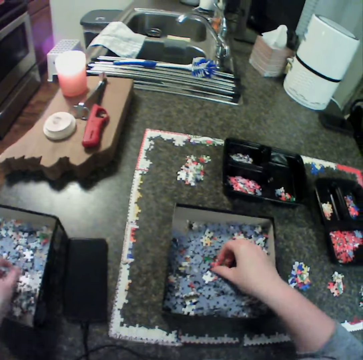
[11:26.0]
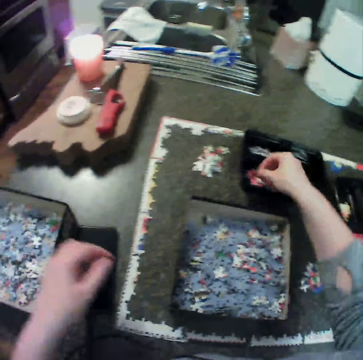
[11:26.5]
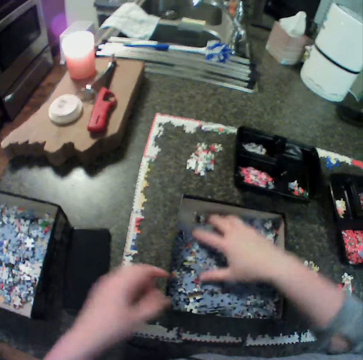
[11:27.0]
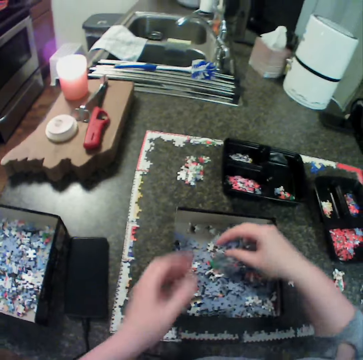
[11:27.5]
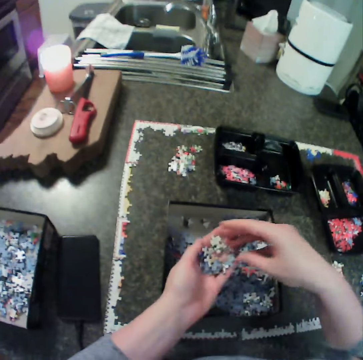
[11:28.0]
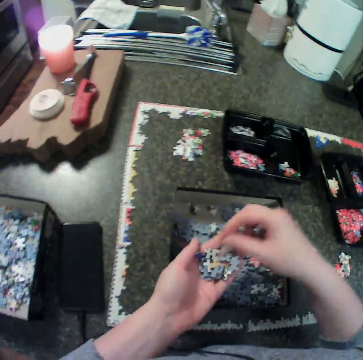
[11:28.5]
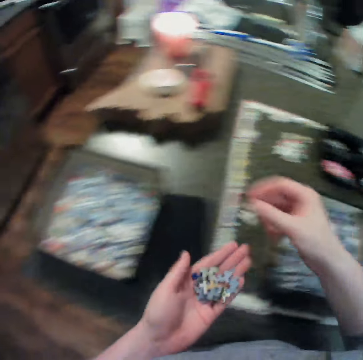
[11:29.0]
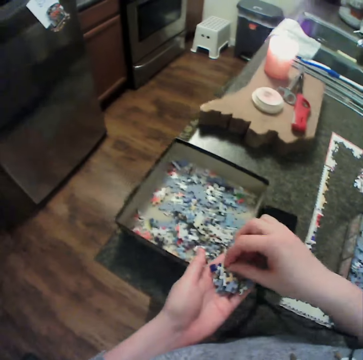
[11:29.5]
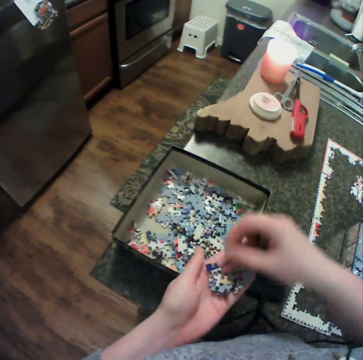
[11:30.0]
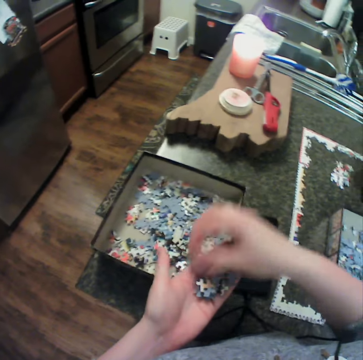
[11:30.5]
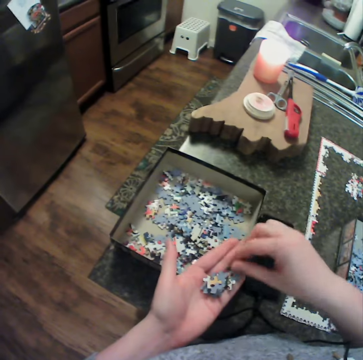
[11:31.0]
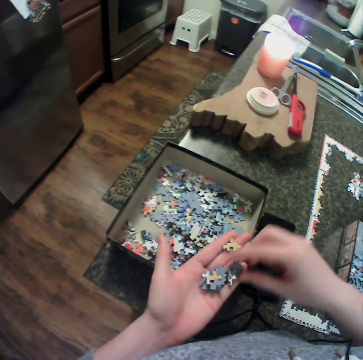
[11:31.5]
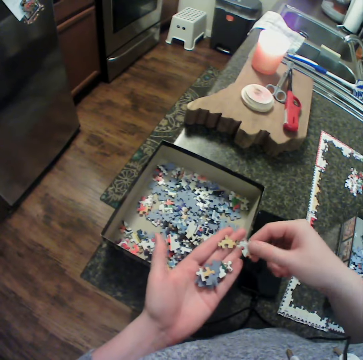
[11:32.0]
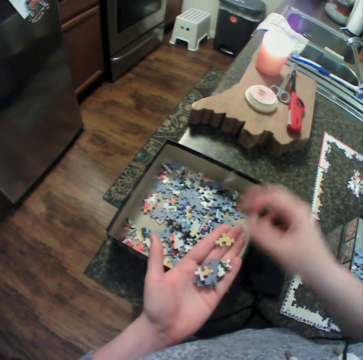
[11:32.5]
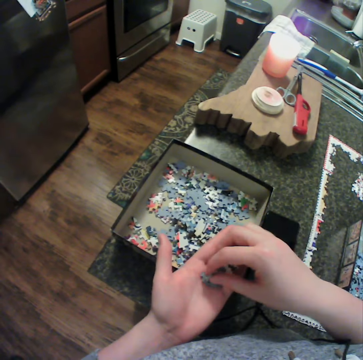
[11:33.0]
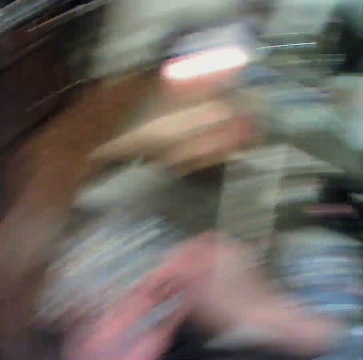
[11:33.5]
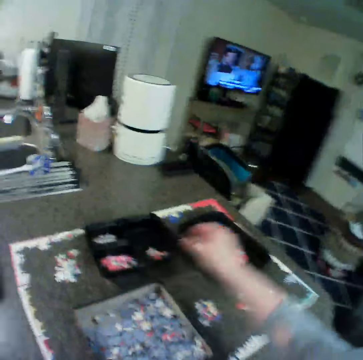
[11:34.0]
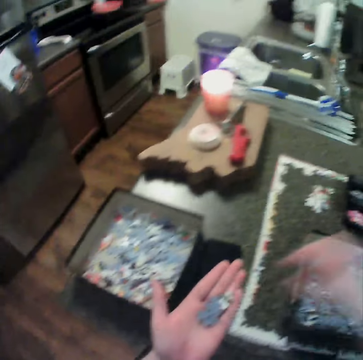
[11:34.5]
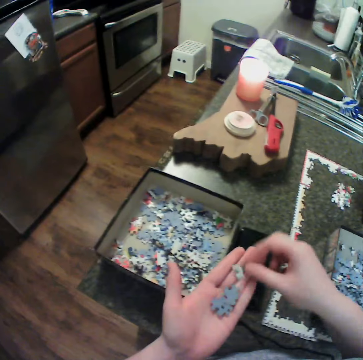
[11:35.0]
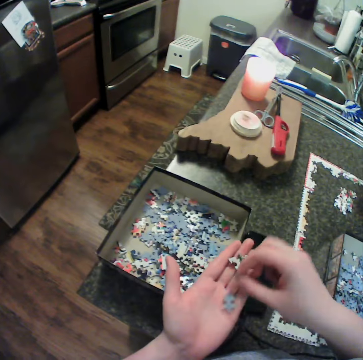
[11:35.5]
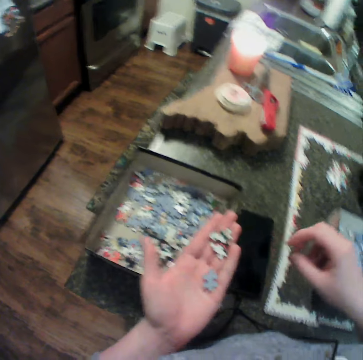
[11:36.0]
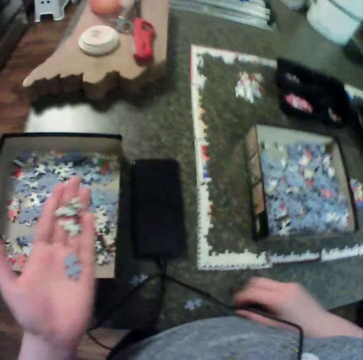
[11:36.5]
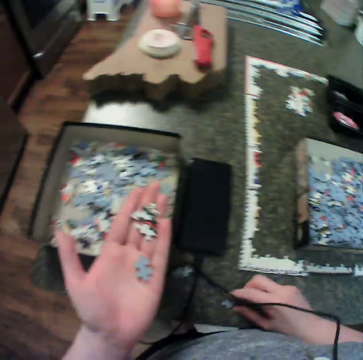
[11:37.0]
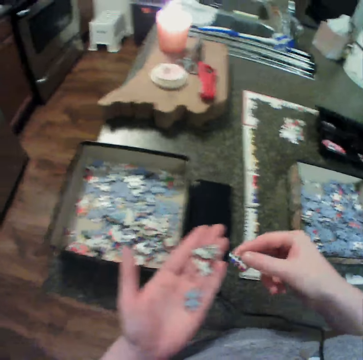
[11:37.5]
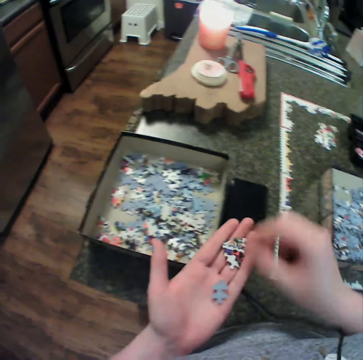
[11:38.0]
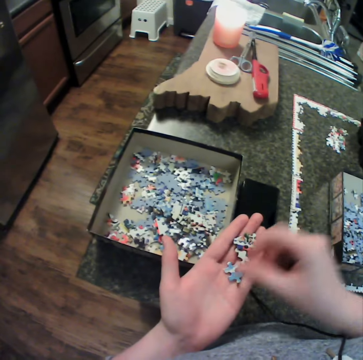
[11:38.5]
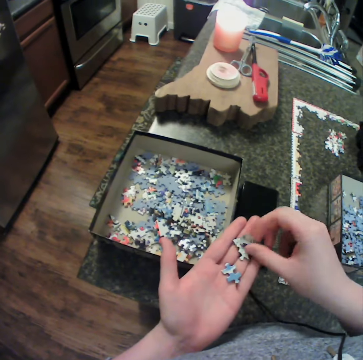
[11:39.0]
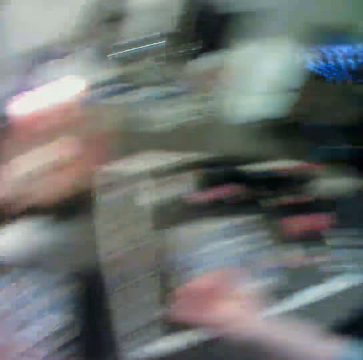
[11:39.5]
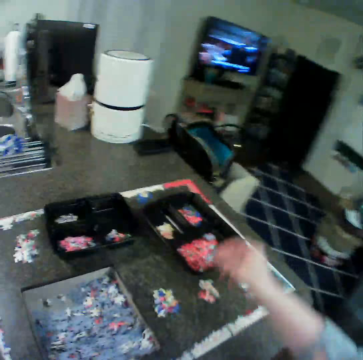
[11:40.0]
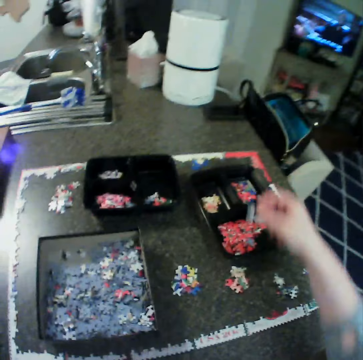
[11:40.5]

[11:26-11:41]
The camera wearer moves jigsaw pieces from the first box to the second box. She picks up the puzzle. She moves jigsaw pieces from the first box to the second bowl. She picks up jigsaw pieces from the first box and drops the pieces in her left hand. She moves jigsaw pieces from her left hand to the second box. She moves jigsaw pieces from her left hand to the first bowl. She moves the pieces on her left hand. She moves a jigsaw piece from the table to her left hand.

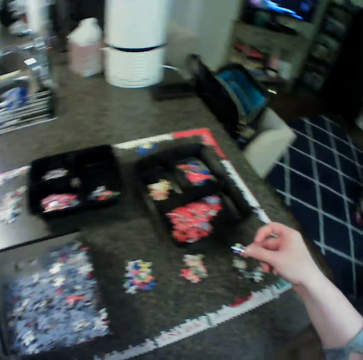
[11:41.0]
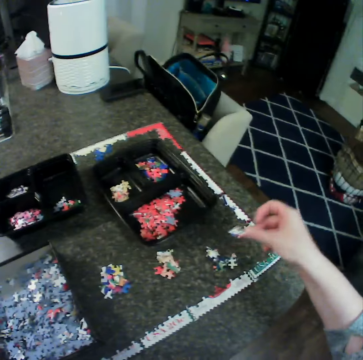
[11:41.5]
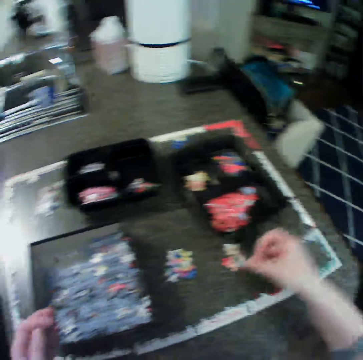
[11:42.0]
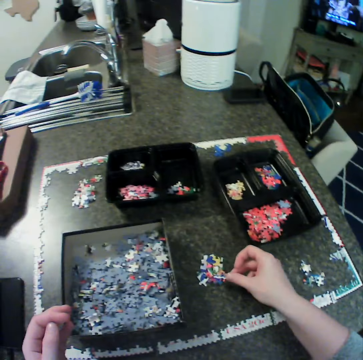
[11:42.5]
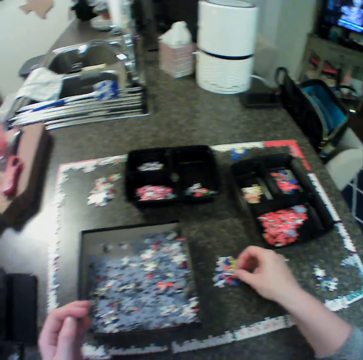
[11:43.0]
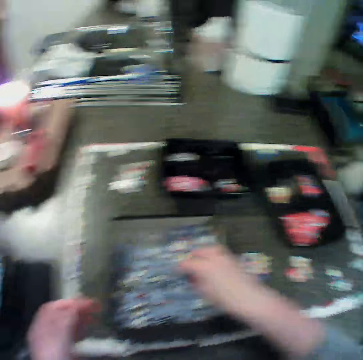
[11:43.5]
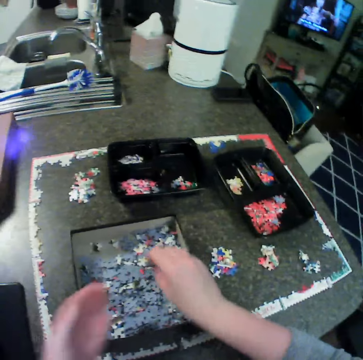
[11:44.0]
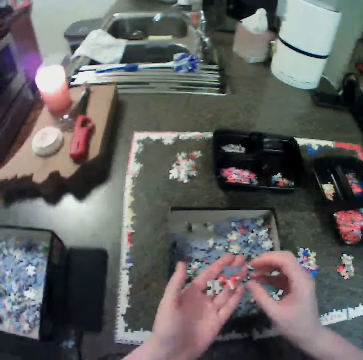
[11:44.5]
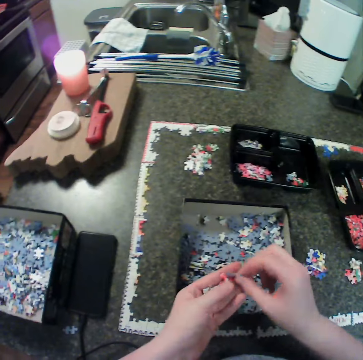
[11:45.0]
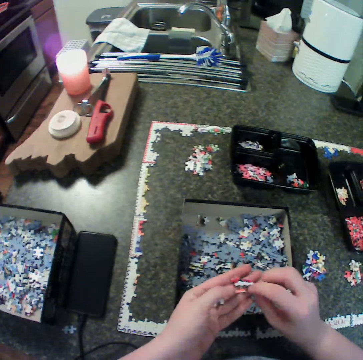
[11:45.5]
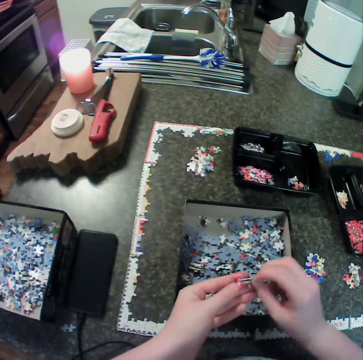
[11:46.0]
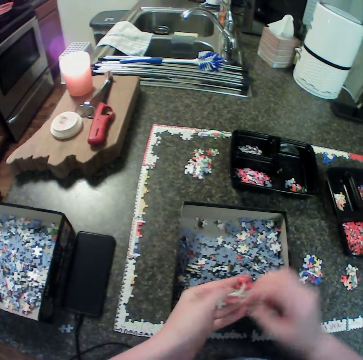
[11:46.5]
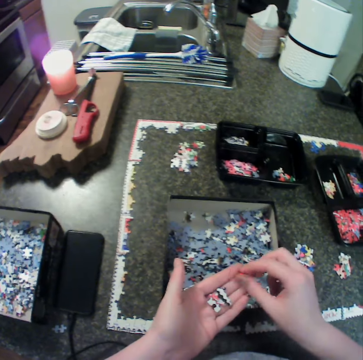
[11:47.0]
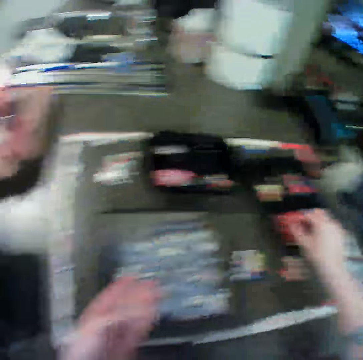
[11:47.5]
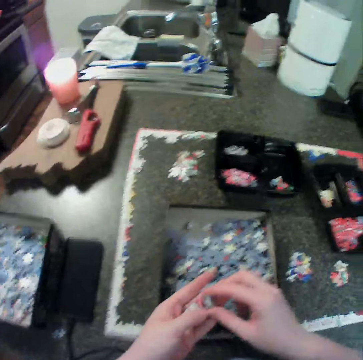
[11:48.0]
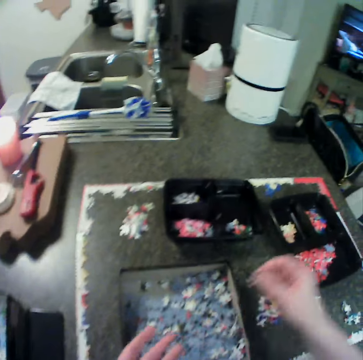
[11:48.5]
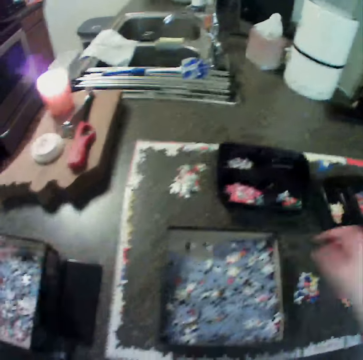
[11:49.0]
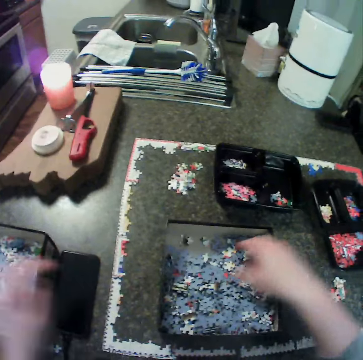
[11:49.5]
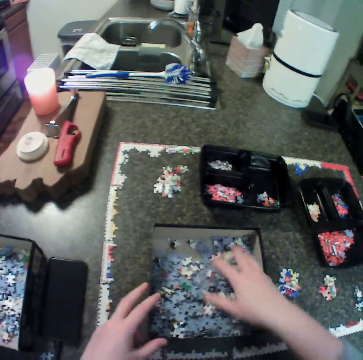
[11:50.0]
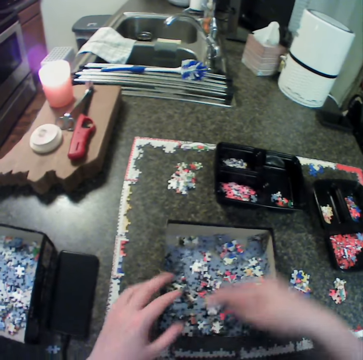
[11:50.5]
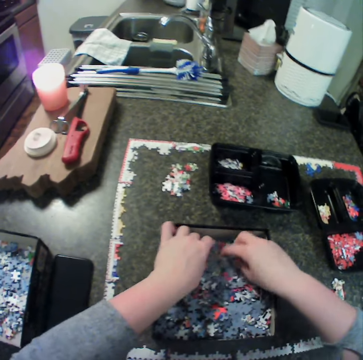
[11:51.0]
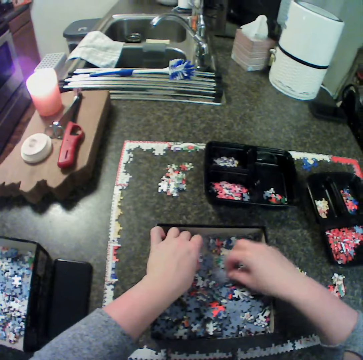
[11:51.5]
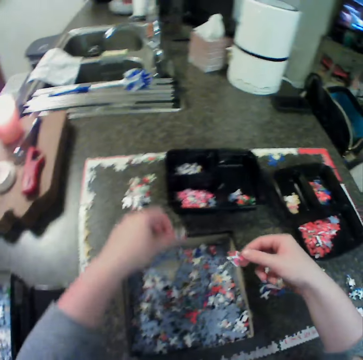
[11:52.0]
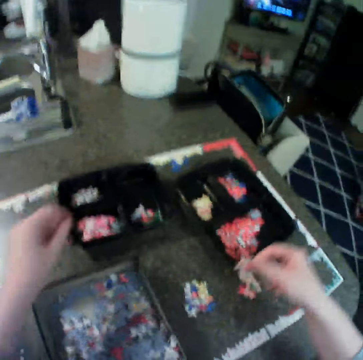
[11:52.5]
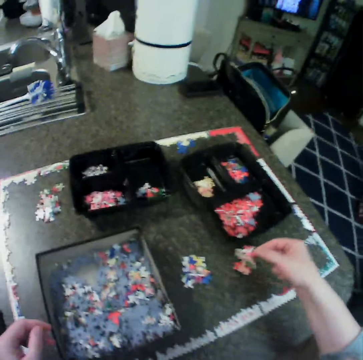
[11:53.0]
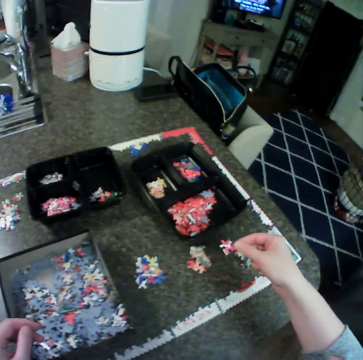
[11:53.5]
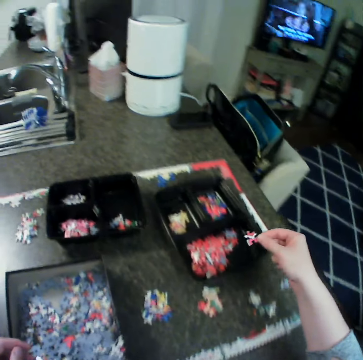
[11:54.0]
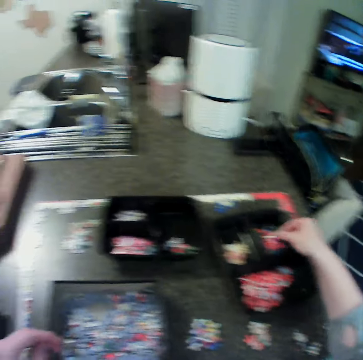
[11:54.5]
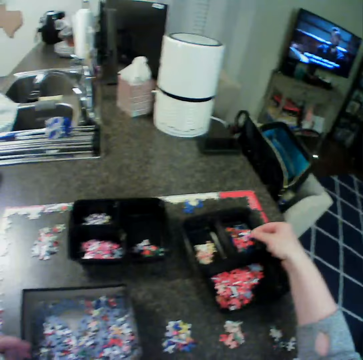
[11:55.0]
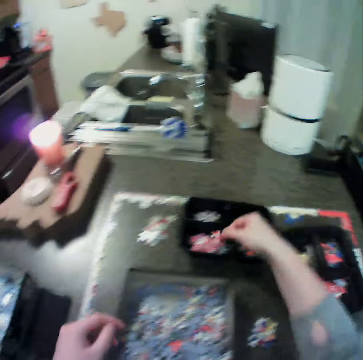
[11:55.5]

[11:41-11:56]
The camera wearer moves jigsaw pieces from her left hand to the table. She picks up jigsaw pieces from the first box and drops the pieces in her left hand. She moves jigsaw pieces from her left hand to the first bowl. She moves jigsaw pieces from her left hand to the second box. She moves the jigsaw pieces in the first box. She picks up the puzzle. She moves jigsaw pieces from the first box to the second bowl.

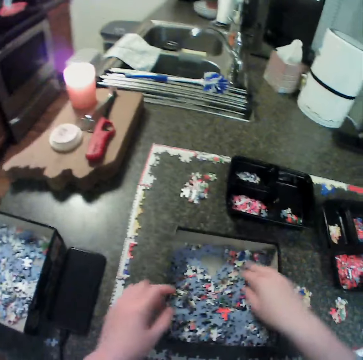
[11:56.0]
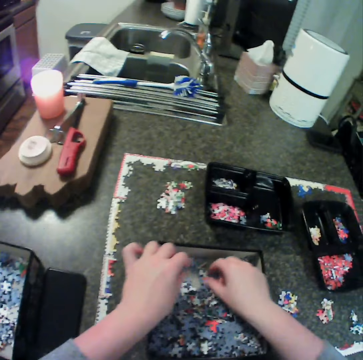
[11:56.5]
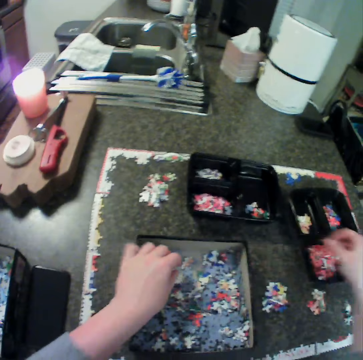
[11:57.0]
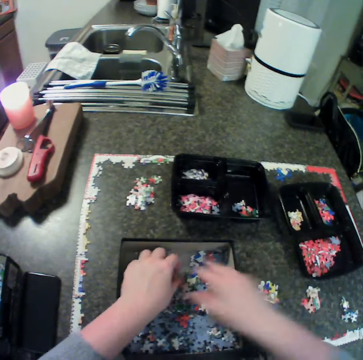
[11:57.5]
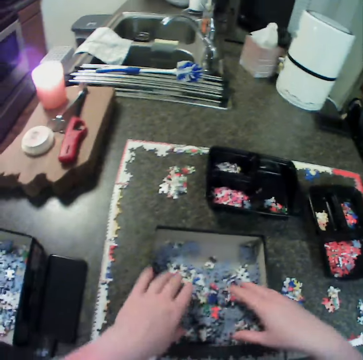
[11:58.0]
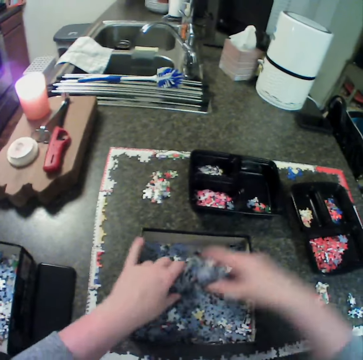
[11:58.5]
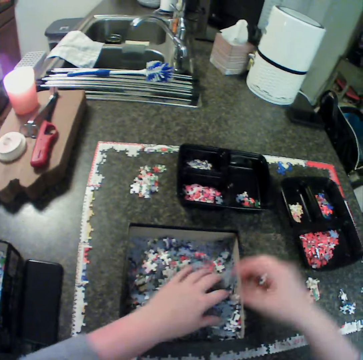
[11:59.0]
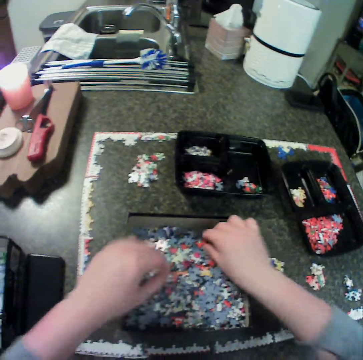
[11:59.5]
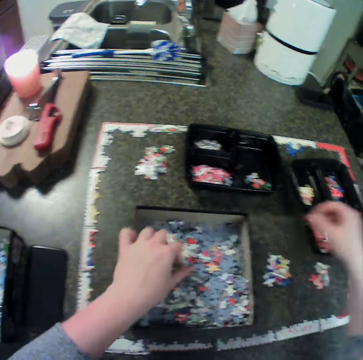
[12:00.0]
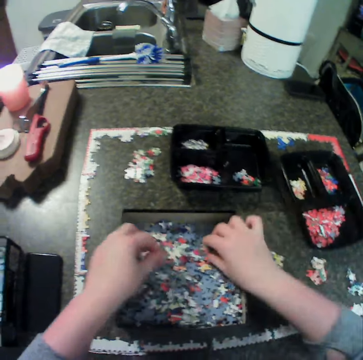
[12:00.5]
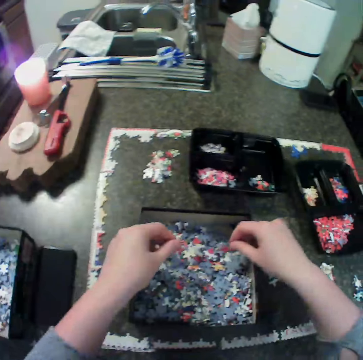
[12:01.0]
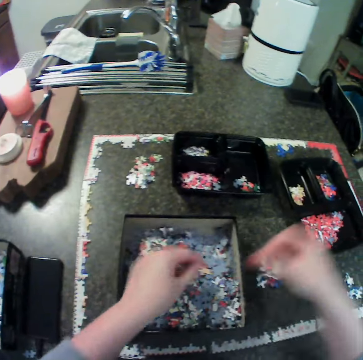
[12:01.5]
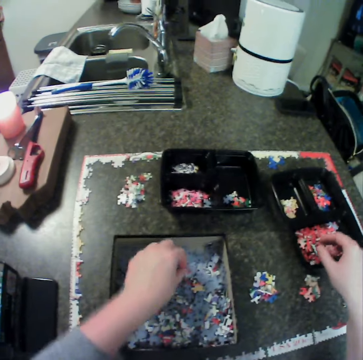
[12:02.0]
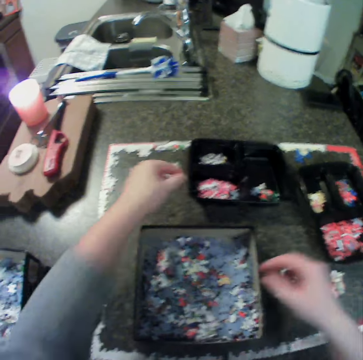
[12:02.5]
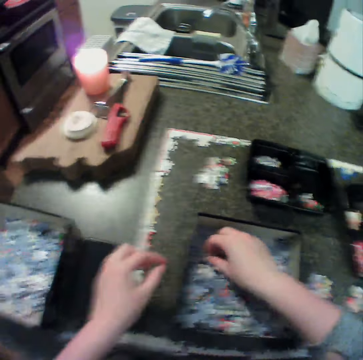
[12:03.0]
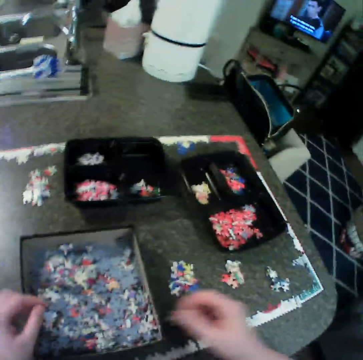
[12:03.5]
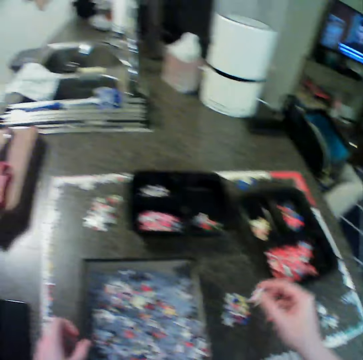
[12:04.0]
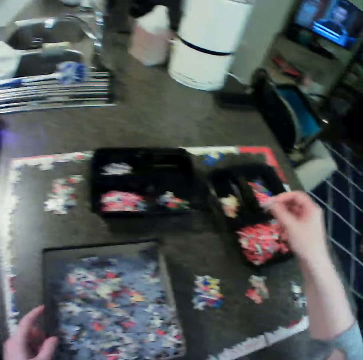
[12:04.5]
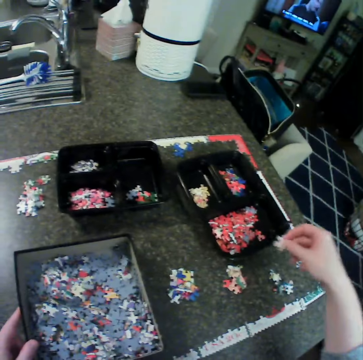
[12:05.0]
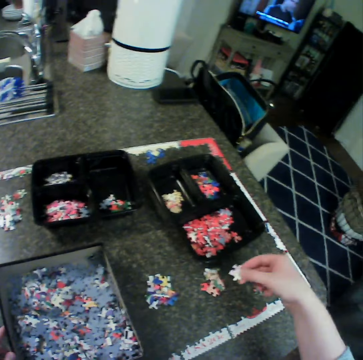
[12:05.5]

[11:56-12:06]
The camera wearer picks up the puzzle. They move jigsaw pieces from the first box to the first bowl. They move the jigsaw pieces in the first box. They pick up the puzzle. They move jigsaw pieces from the first box to the first bowl. They pick up the puzzle. They move jigsaw pieces from the first box to the second bowl. They pick up the puzzle.
